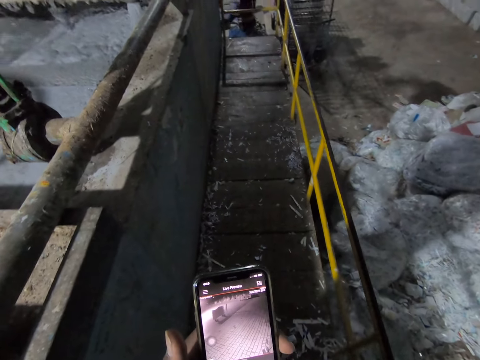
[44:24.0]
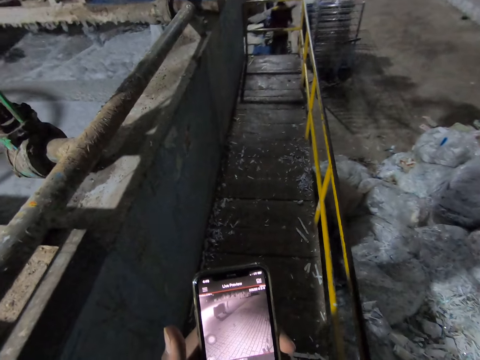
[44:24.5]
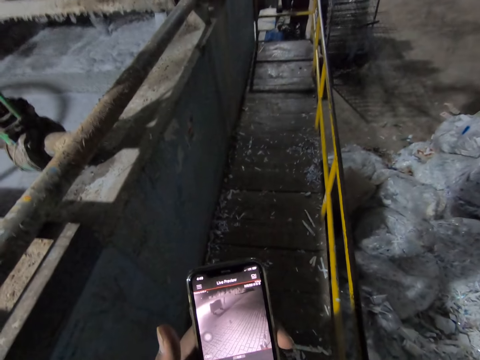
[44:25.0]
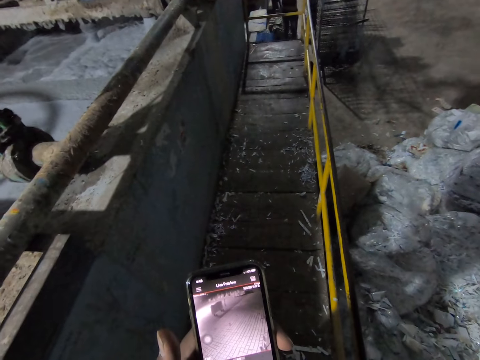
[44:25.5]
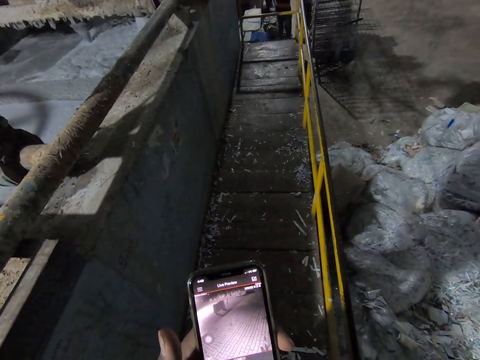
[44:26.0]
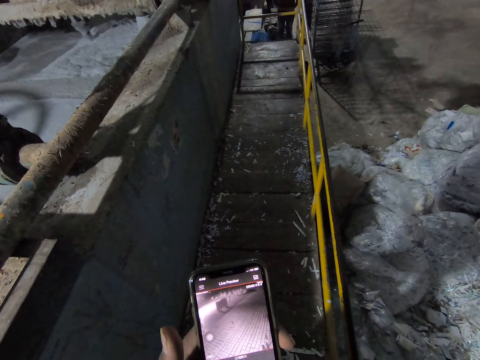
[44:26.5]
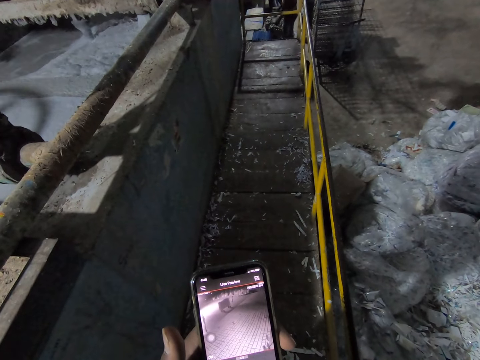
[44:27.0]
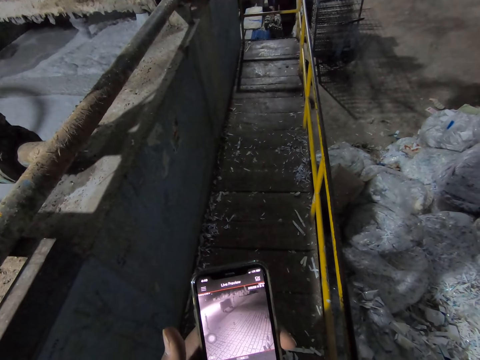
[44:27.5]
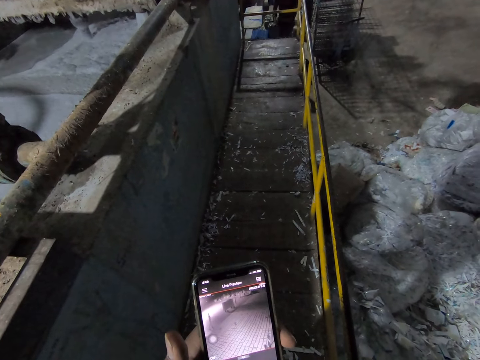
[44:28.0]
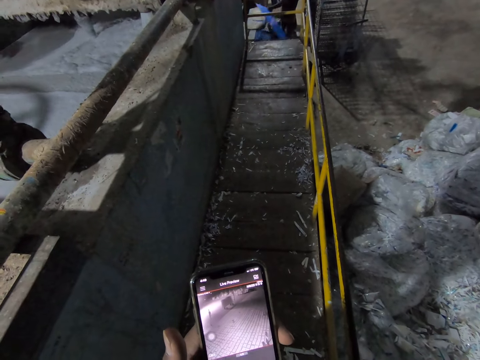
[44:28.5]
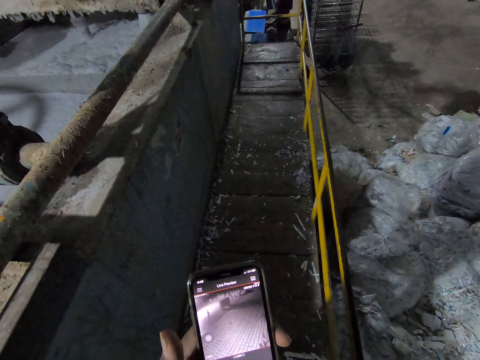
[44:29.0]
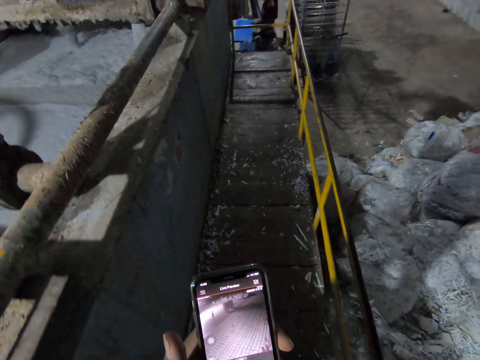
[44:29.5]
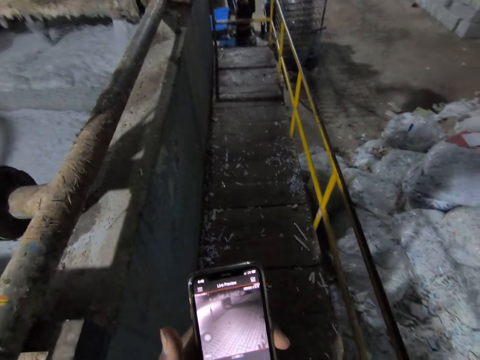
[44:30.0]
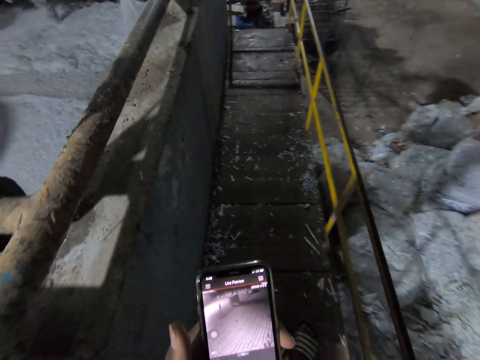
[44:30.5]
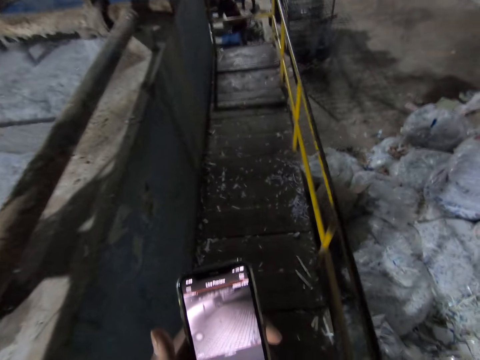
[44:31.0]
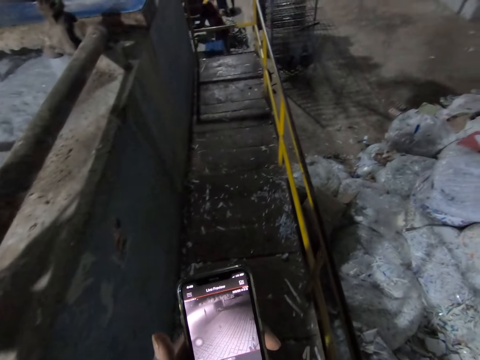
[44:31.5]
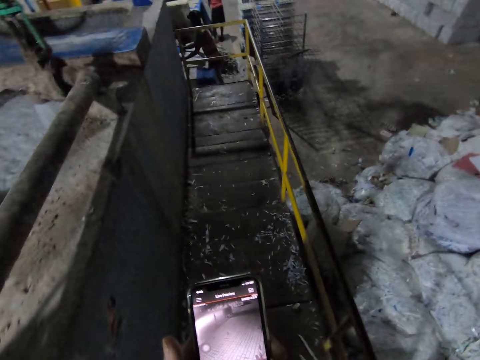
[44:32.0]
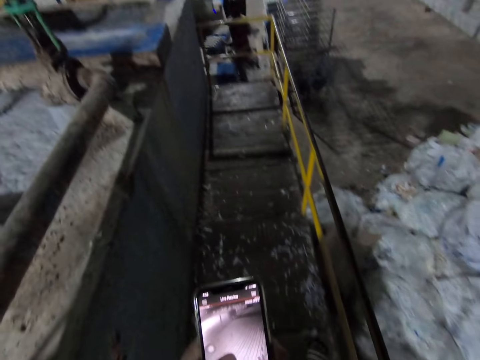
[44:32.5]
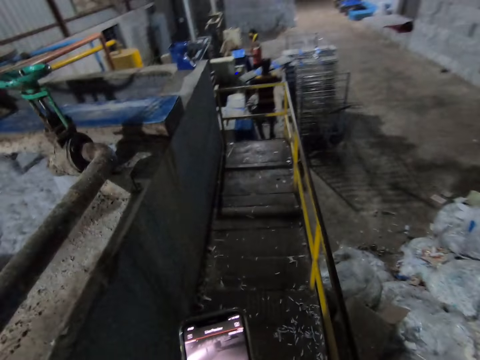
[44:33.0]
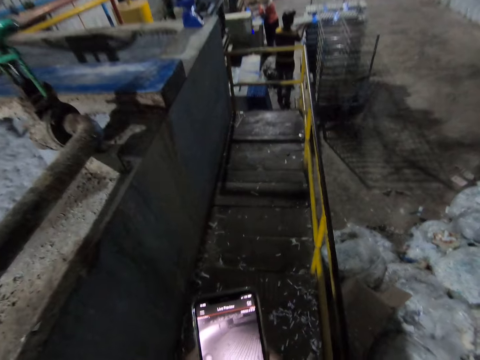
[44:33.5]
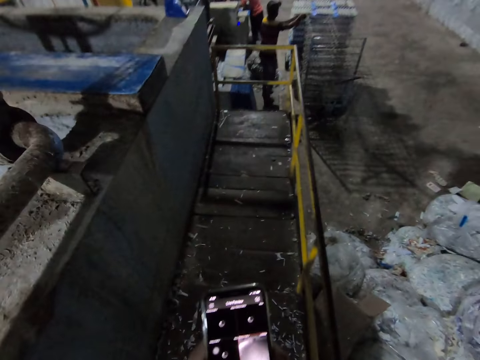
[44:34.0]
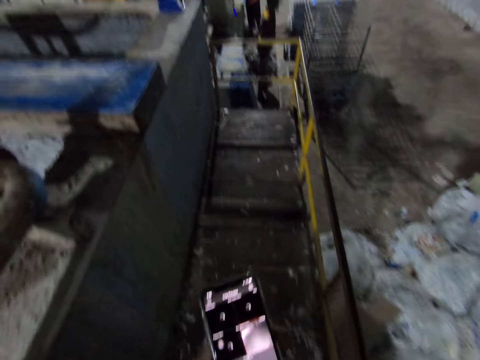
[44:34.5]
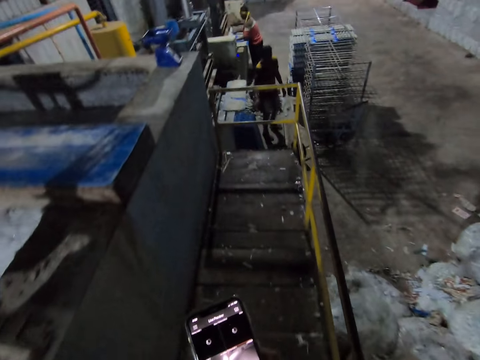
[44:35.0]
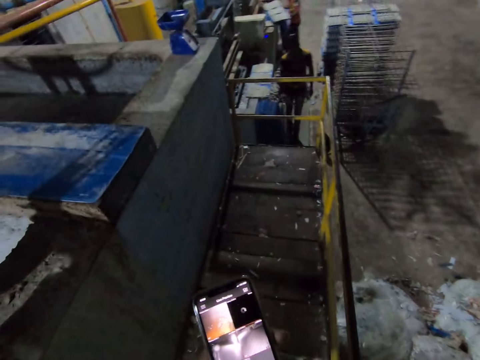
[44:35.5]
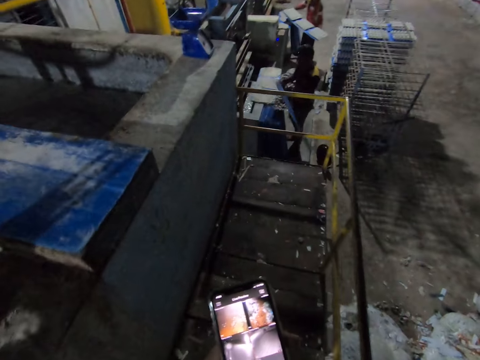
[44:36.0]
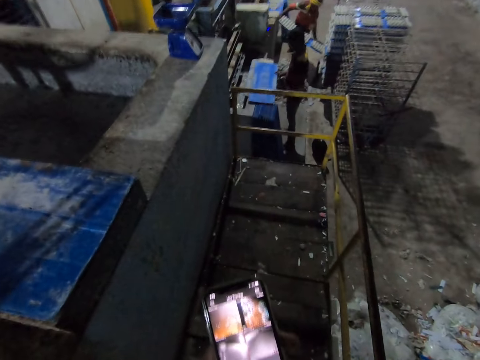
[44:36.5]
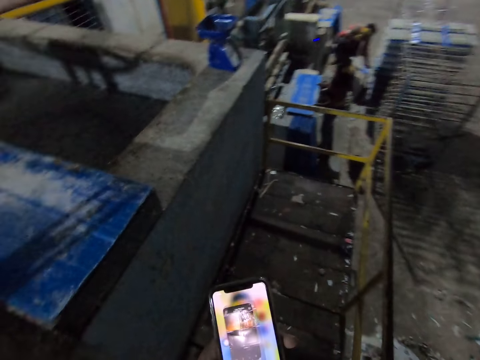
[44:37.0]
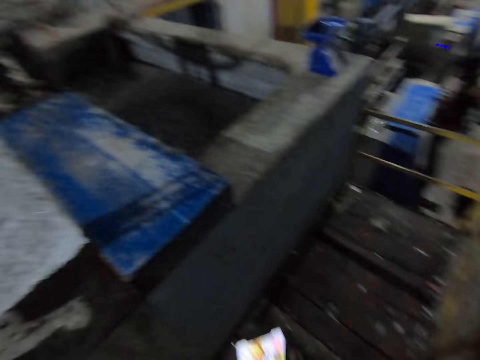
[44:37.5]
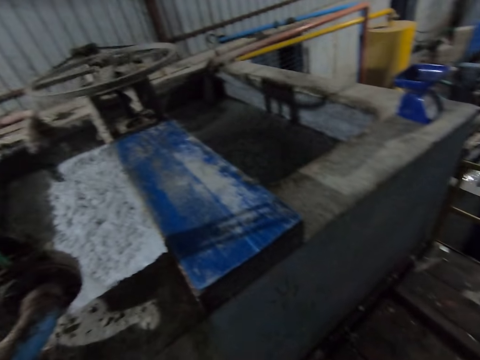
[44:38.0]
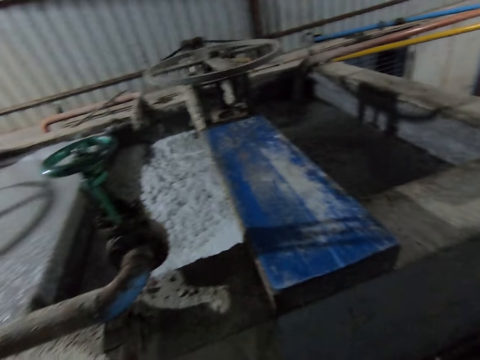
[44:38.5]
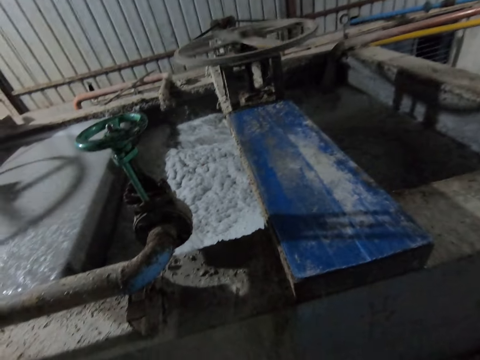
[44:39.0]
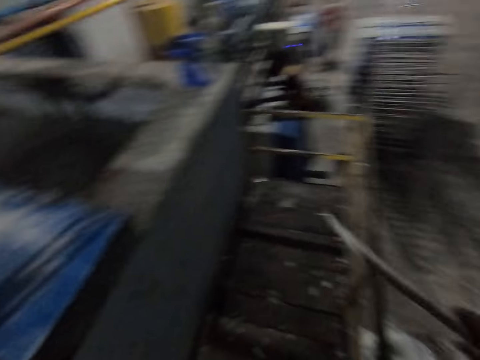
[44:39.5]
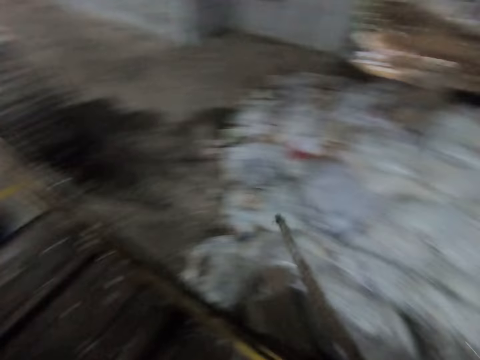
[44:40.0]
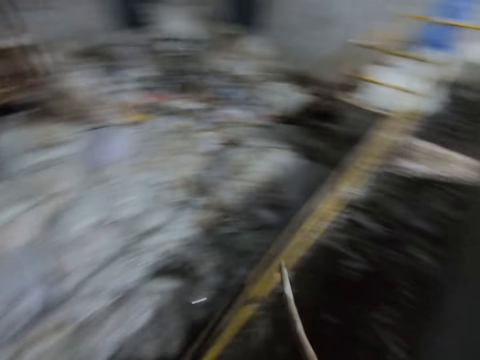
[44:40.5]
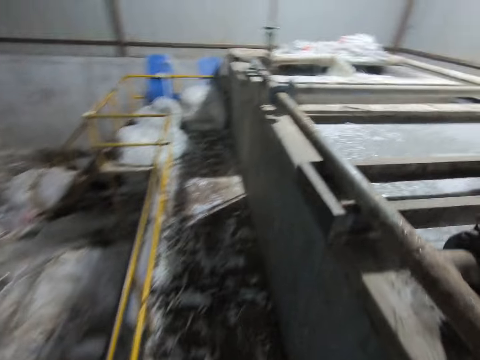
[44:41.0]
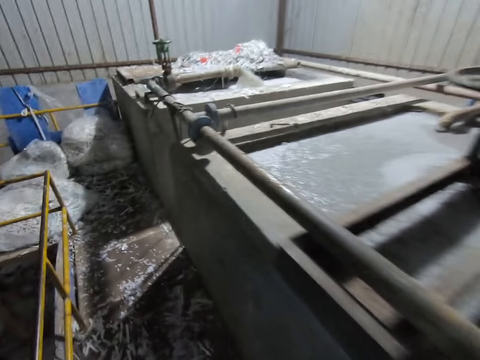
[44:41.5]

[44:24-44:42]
The man puts the craft board on the trolley. He picks the craft board. He takes the craft board from the machine. He lifts a tray from the ground with his hands. He puts the craft board in the machine. He takes the craft board from the machine. He inserts the tray of egg crates in his hands on the rack. Another man puts the craft board on the machine. He inserts the tray of egg crates in his hands on the rack. The first man lifts a tray from the ground with his hands. He drops the tray in his hands on the tray on the egg crate machine. He takes the craft board. The camera wearer holds the wood.

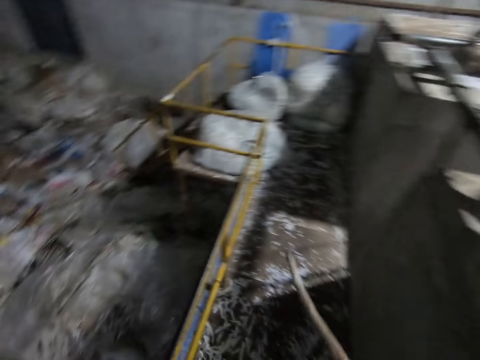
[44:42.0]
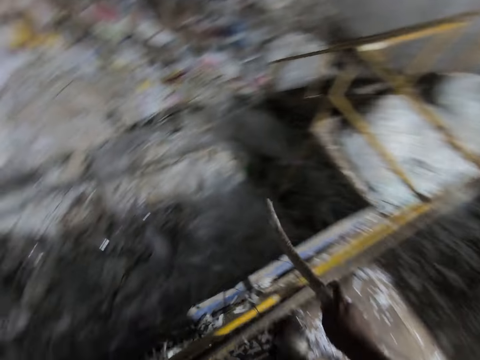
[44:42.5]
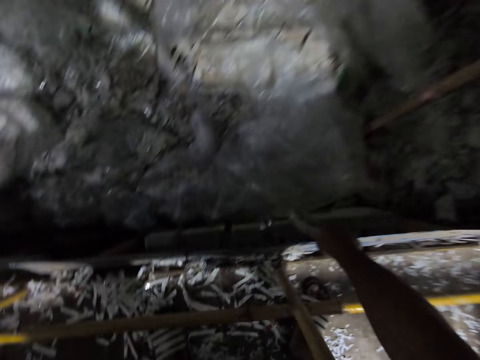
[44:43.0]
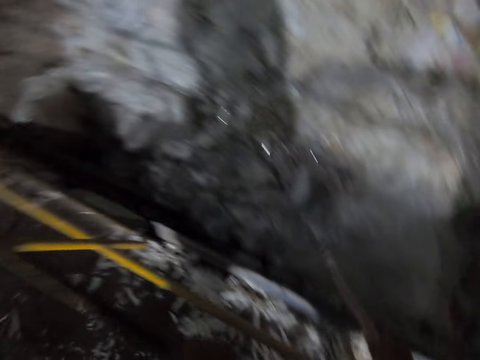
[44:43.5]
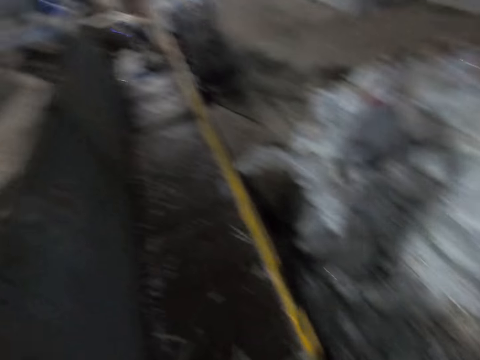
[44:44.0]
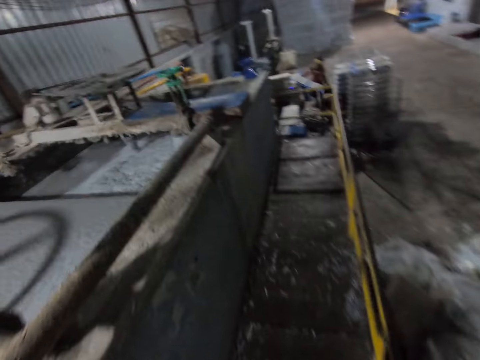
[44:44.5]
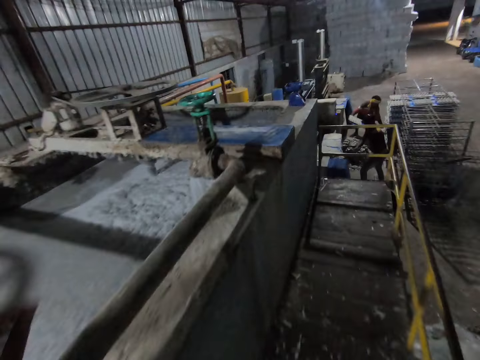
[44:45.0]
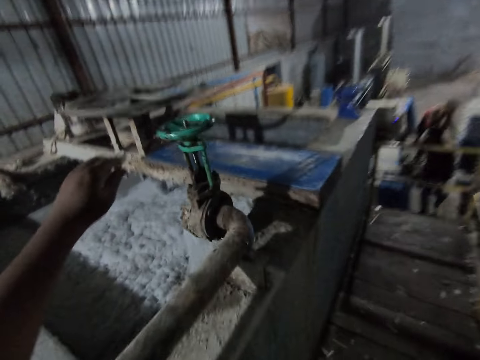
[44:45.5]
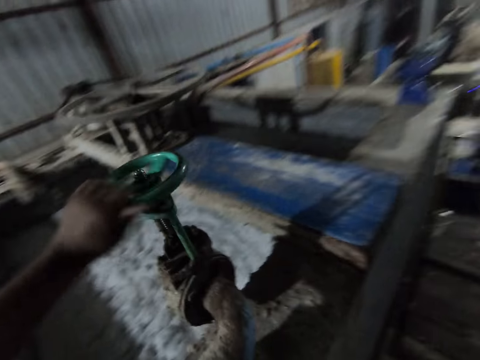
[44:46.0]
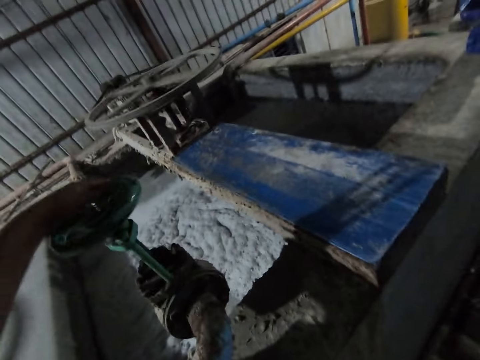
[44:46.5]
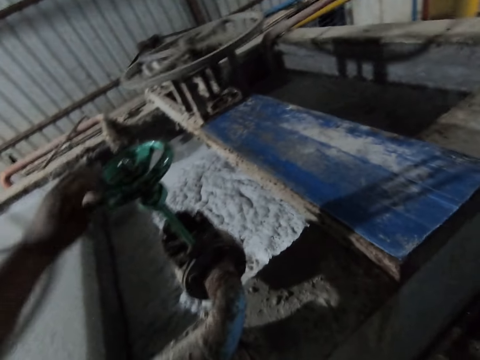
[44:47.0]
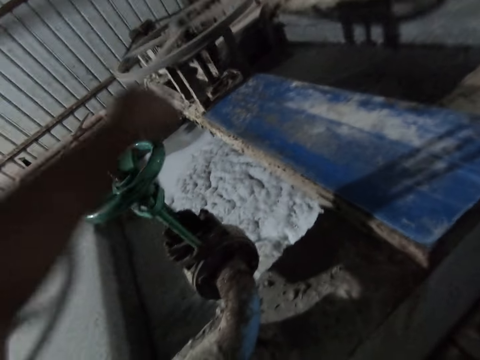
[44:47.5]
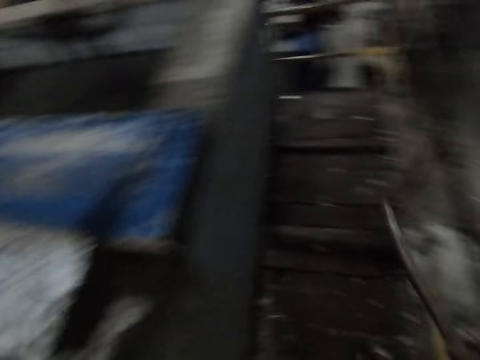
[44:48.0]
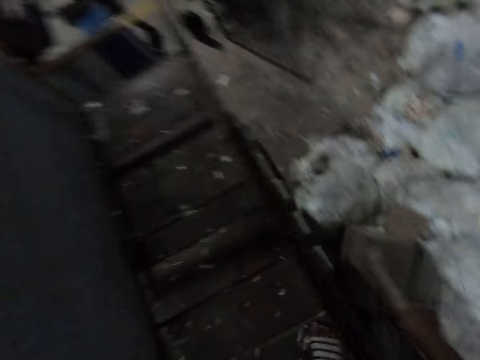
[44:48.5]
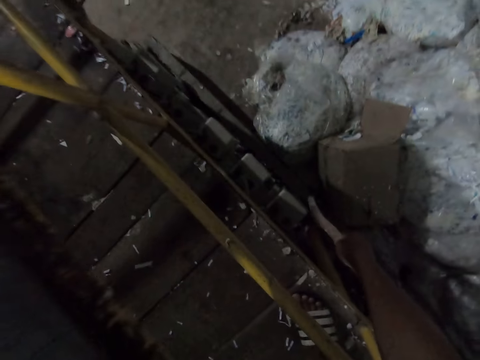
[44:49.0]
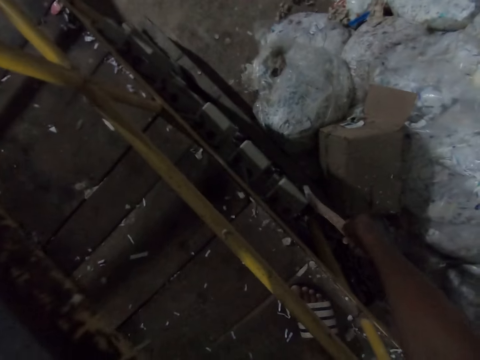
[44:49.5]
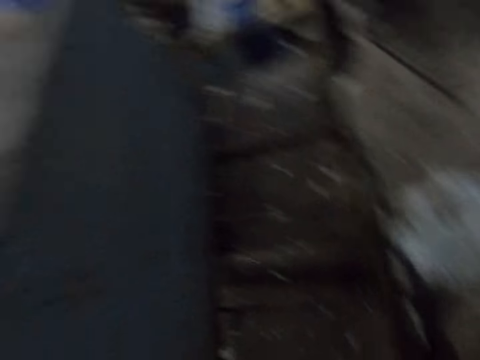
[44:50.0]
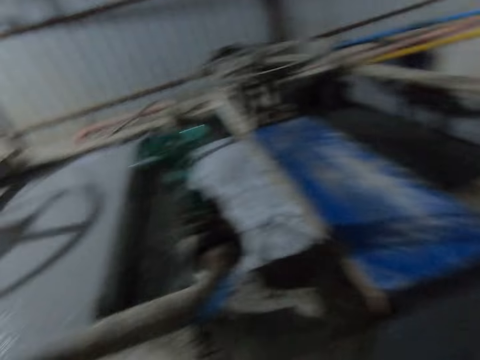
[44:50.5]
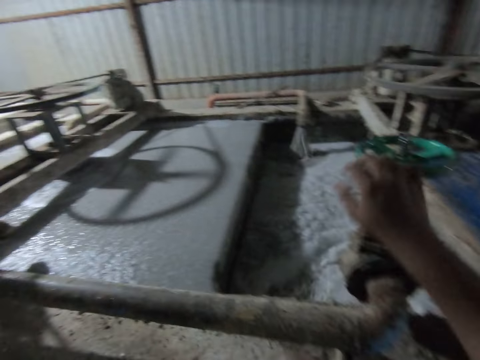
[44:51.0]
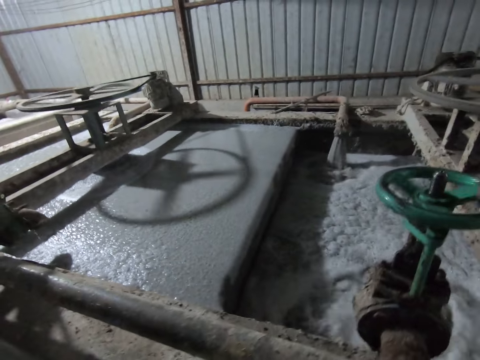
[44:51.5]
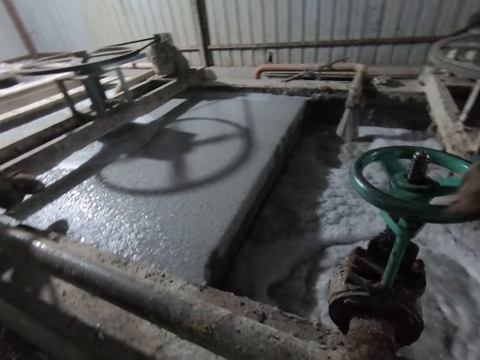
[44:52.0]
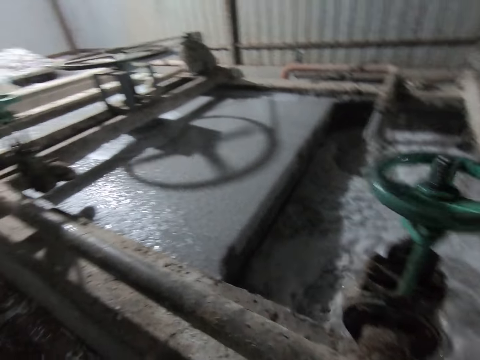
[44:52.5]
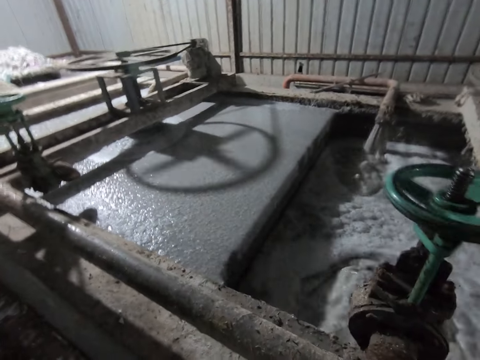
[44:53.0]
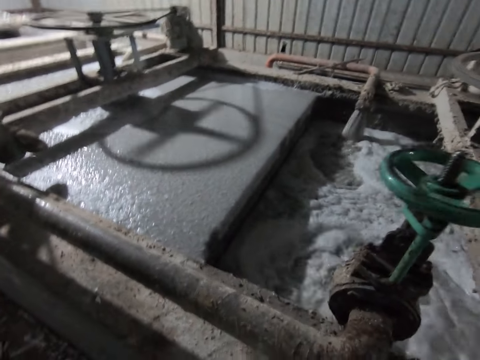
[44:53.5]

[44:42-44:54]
The camera wearer hits the switch with the rod in his right hand. He moves the nut with the wood. The man inserts the tray of egg crates in his hands on the rack. The camera wearer turns the valve with his left hand. He opens the tap of dirty water. He hits the switch with the rod in his right hand. He moves the nut with the wood. He turns the valve with his right hand. He opens the tap of dirty water.
